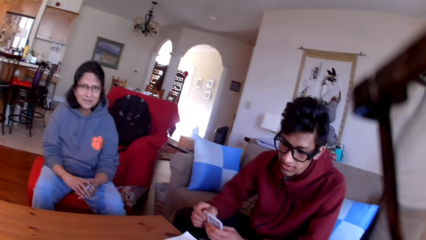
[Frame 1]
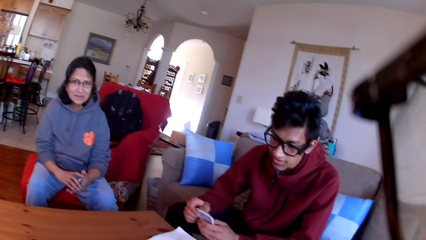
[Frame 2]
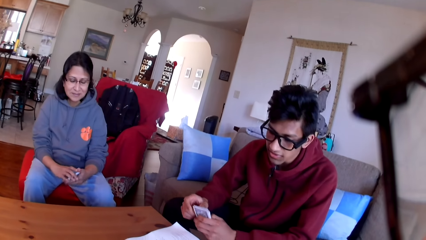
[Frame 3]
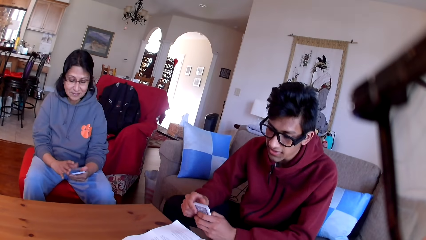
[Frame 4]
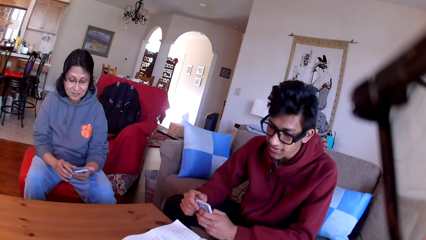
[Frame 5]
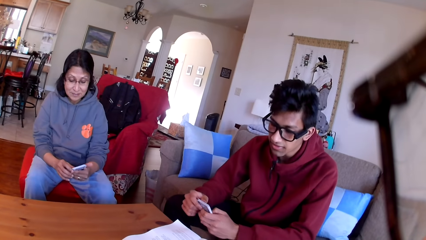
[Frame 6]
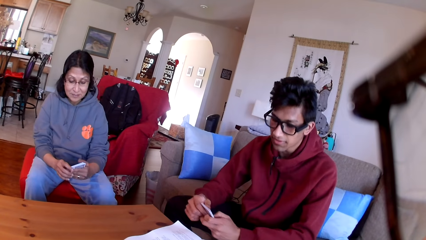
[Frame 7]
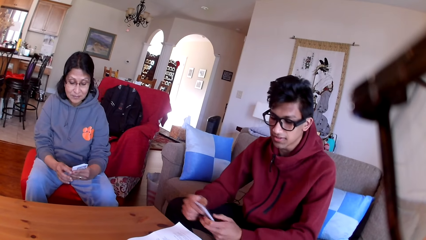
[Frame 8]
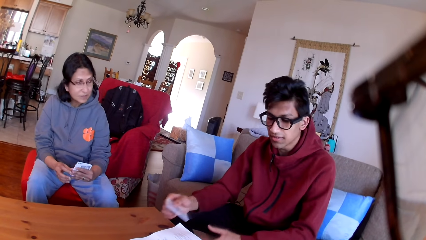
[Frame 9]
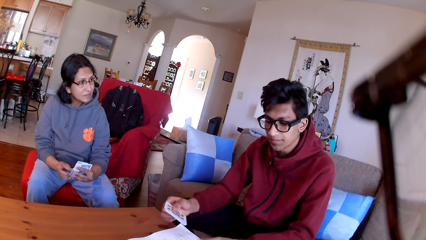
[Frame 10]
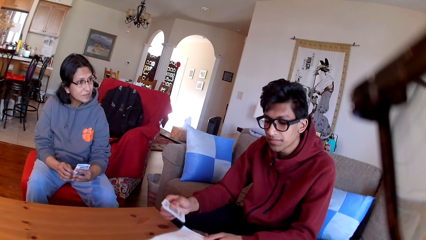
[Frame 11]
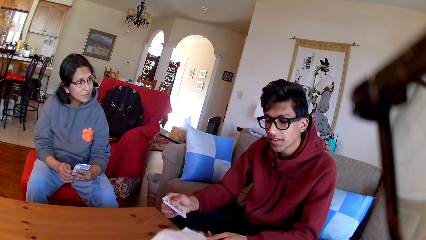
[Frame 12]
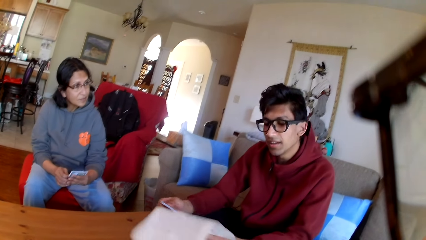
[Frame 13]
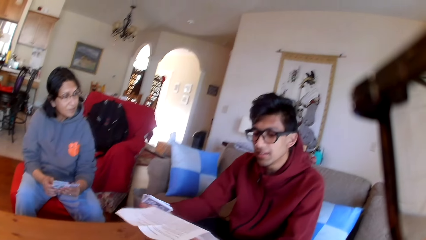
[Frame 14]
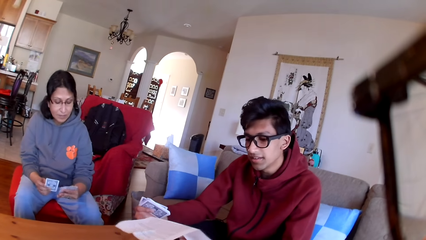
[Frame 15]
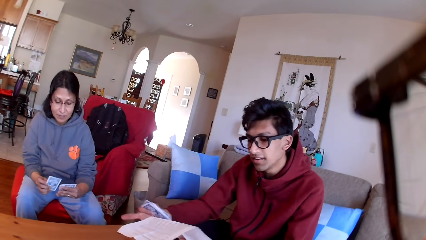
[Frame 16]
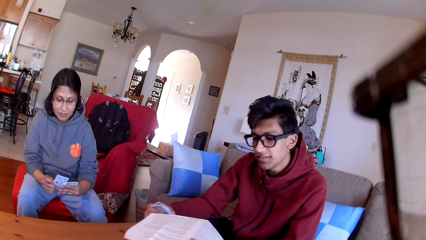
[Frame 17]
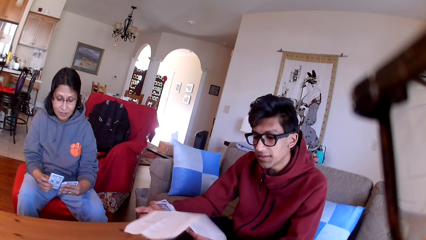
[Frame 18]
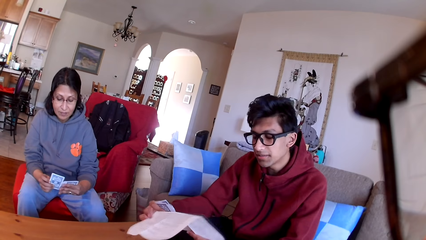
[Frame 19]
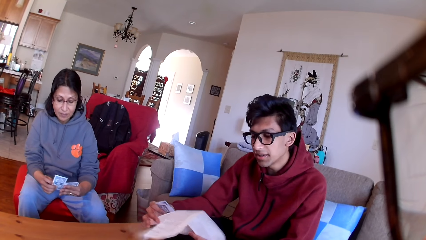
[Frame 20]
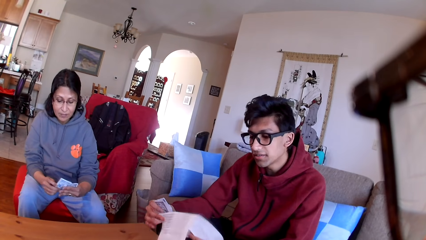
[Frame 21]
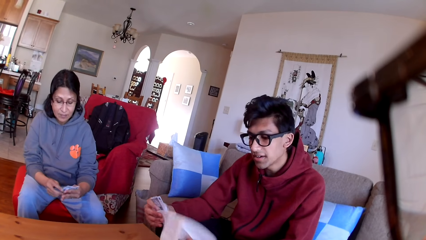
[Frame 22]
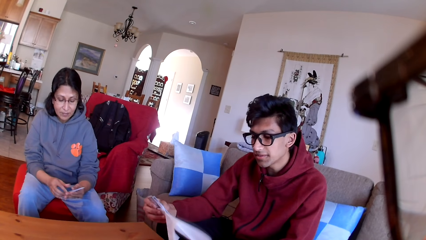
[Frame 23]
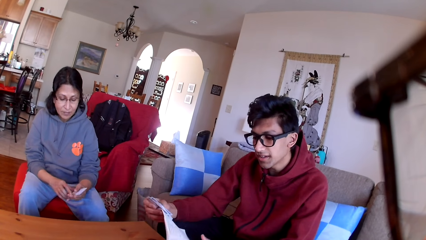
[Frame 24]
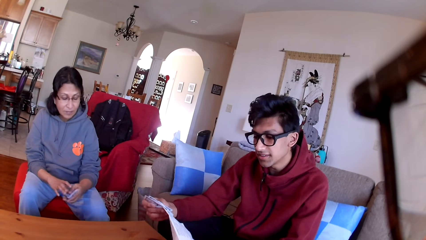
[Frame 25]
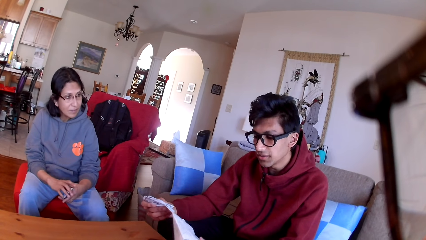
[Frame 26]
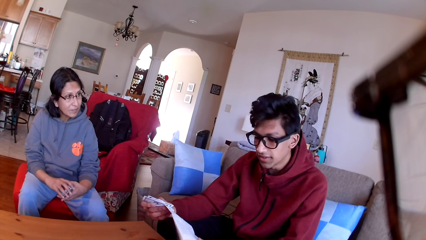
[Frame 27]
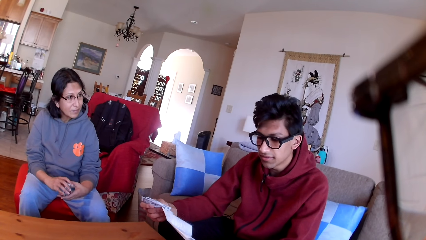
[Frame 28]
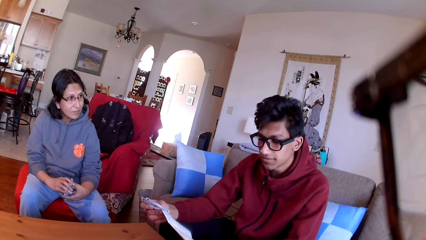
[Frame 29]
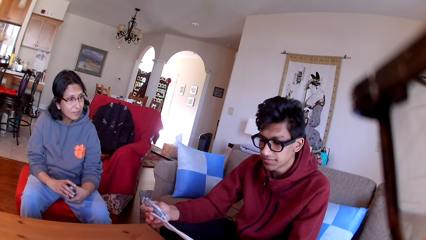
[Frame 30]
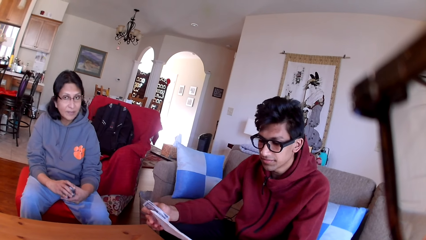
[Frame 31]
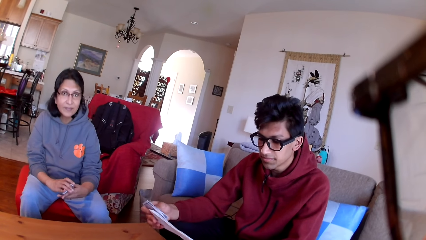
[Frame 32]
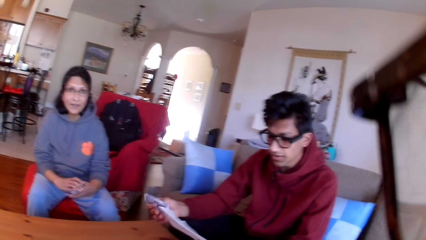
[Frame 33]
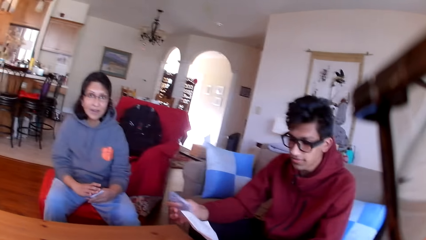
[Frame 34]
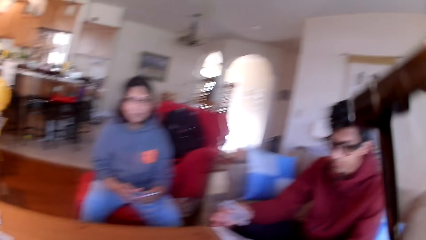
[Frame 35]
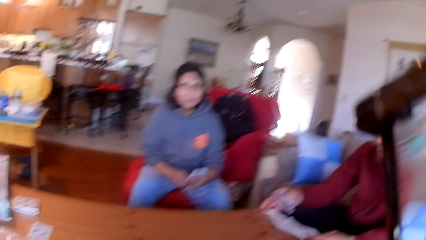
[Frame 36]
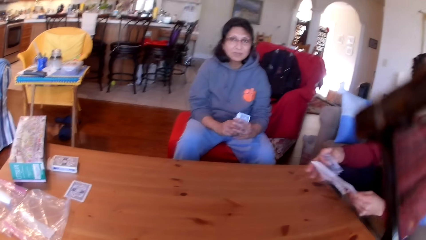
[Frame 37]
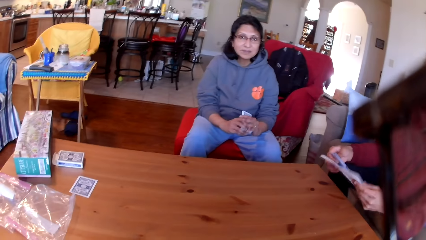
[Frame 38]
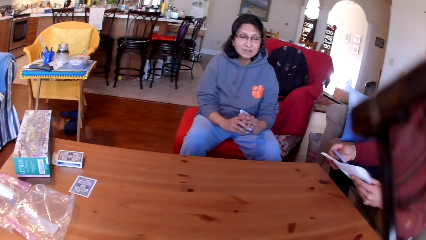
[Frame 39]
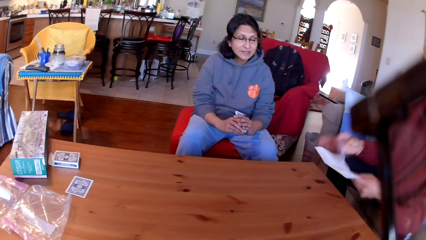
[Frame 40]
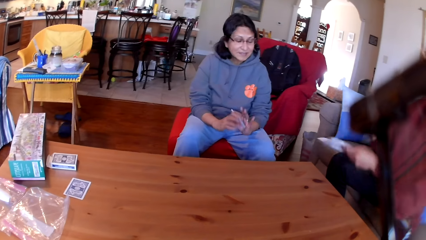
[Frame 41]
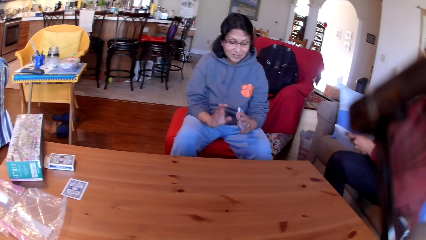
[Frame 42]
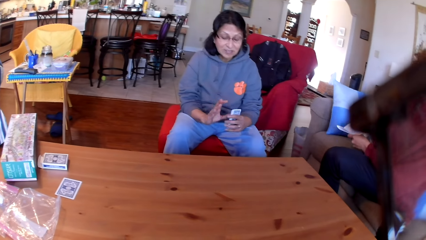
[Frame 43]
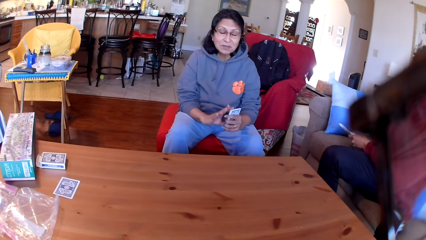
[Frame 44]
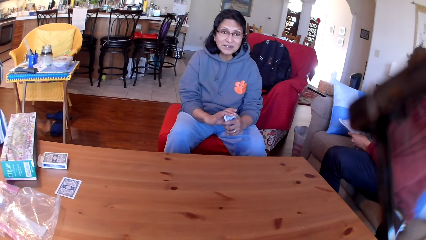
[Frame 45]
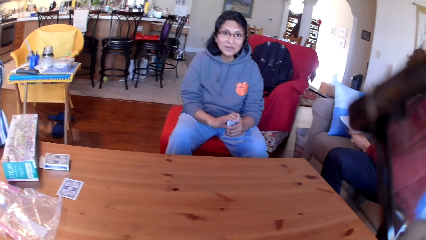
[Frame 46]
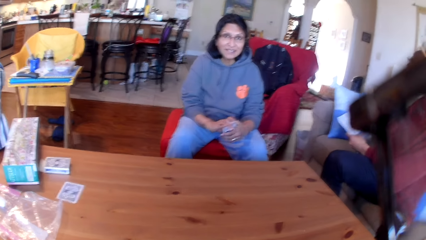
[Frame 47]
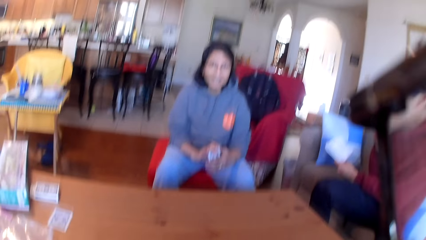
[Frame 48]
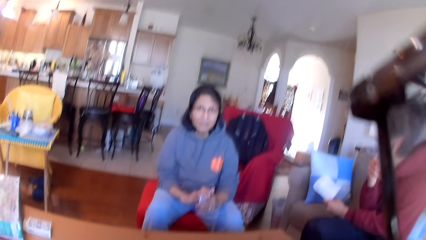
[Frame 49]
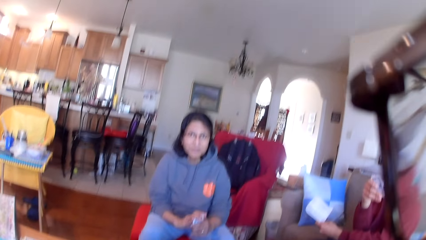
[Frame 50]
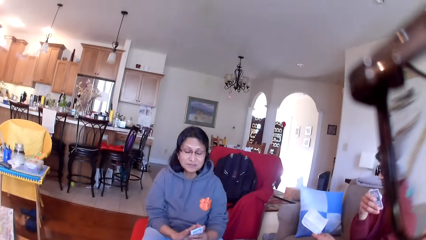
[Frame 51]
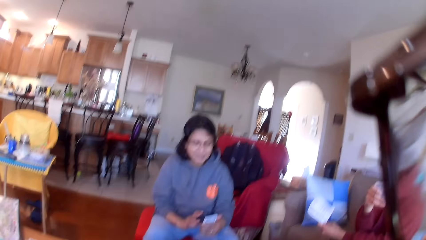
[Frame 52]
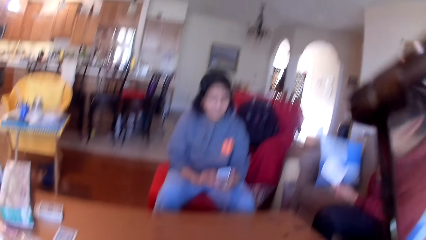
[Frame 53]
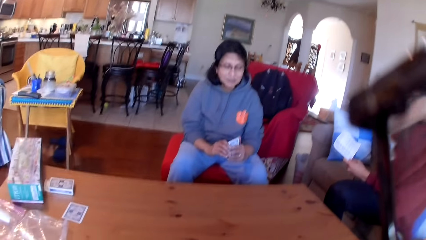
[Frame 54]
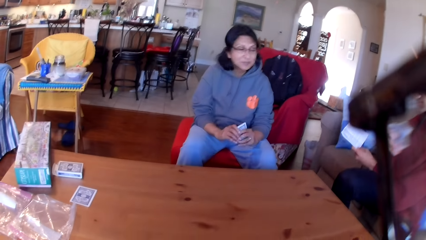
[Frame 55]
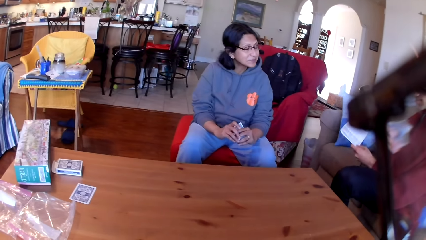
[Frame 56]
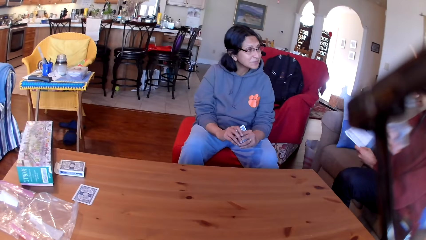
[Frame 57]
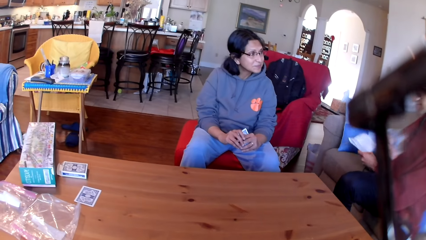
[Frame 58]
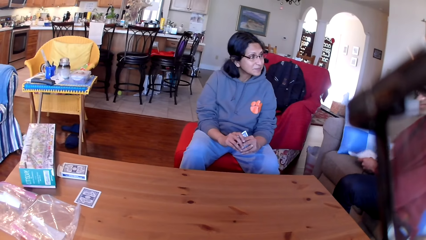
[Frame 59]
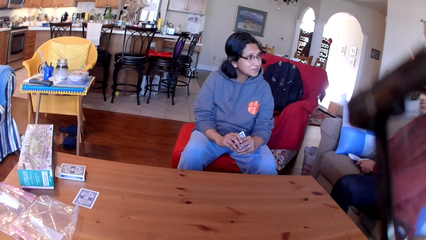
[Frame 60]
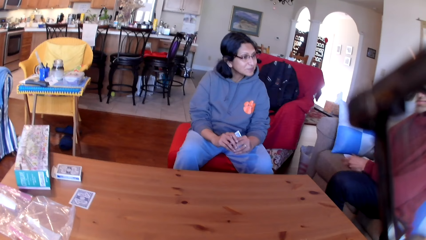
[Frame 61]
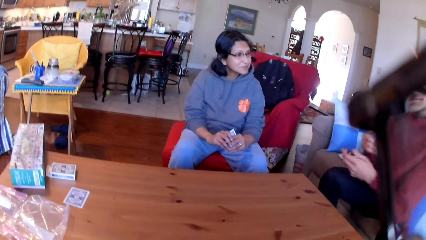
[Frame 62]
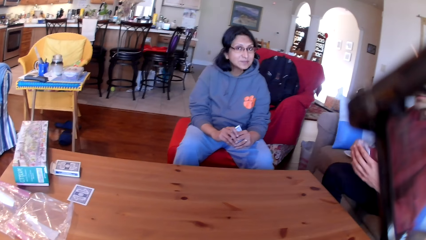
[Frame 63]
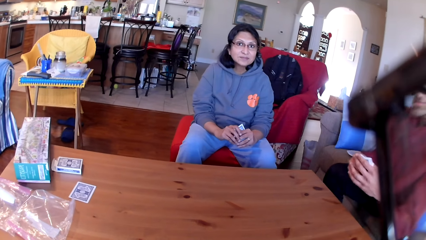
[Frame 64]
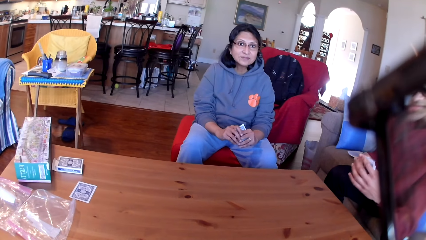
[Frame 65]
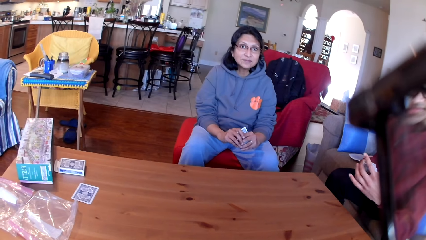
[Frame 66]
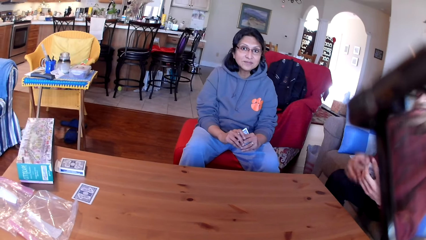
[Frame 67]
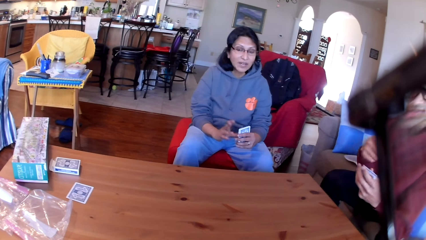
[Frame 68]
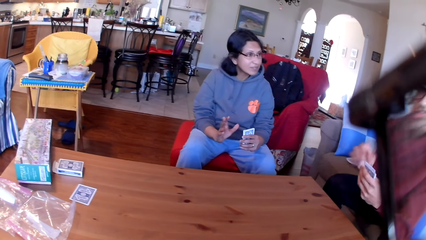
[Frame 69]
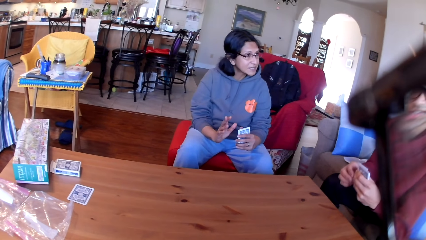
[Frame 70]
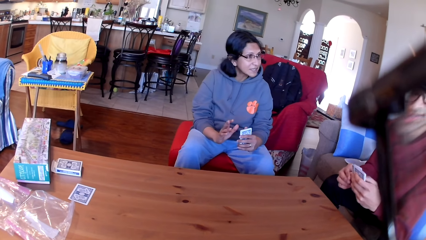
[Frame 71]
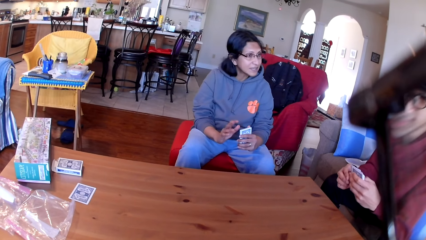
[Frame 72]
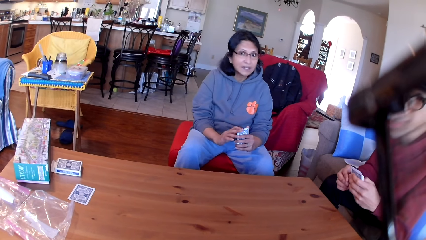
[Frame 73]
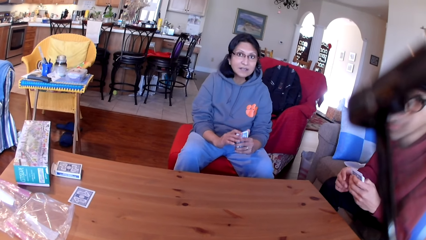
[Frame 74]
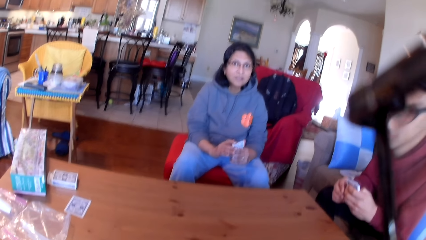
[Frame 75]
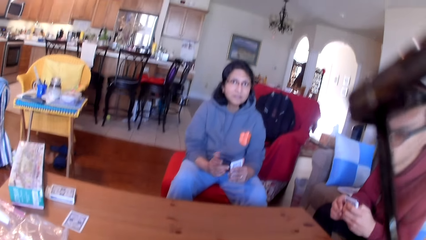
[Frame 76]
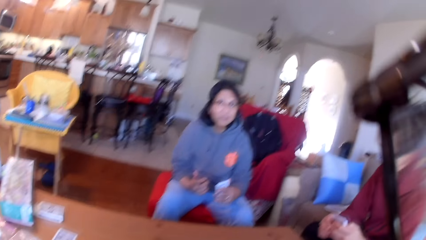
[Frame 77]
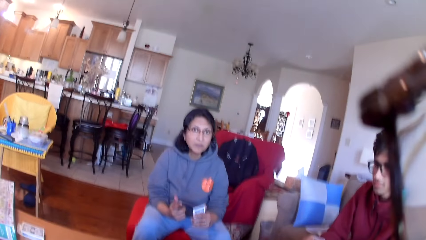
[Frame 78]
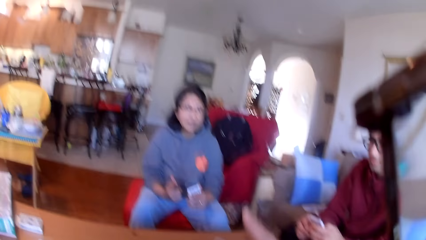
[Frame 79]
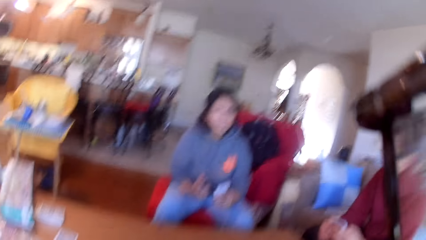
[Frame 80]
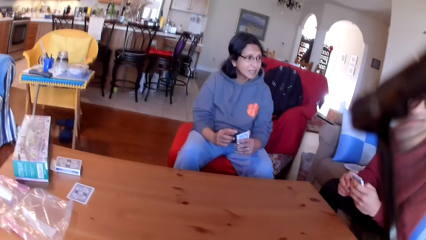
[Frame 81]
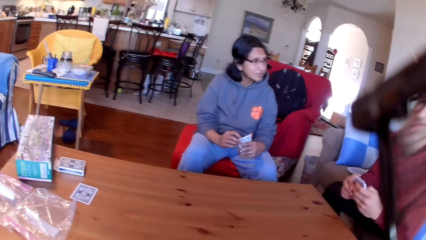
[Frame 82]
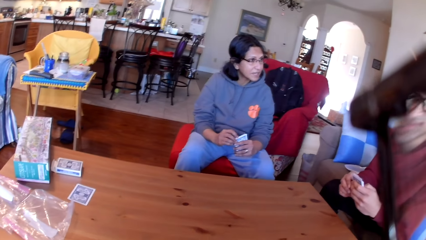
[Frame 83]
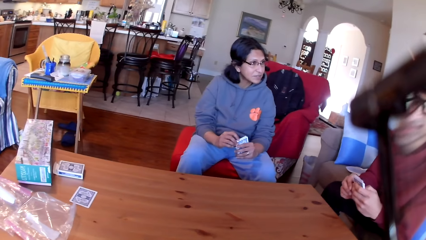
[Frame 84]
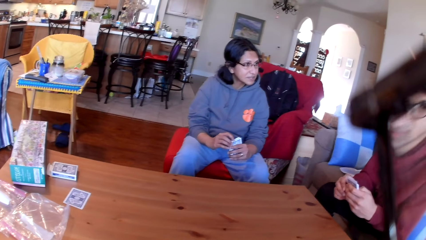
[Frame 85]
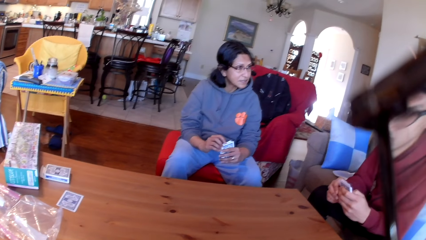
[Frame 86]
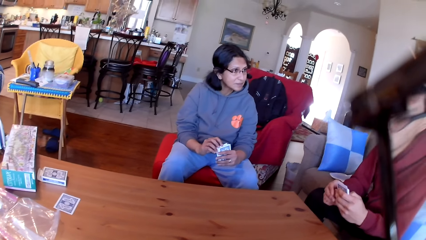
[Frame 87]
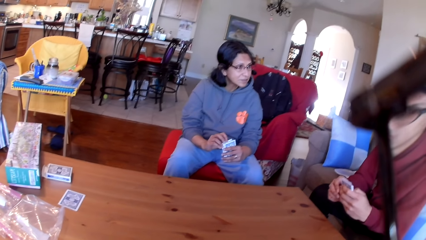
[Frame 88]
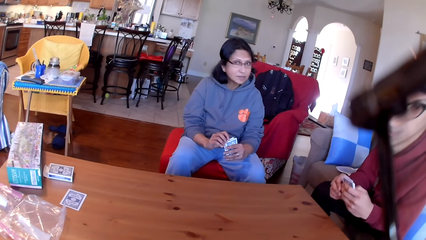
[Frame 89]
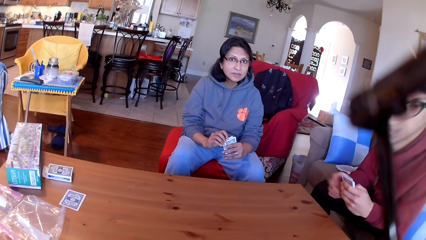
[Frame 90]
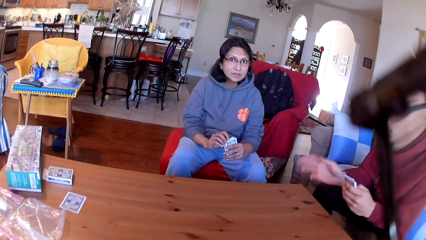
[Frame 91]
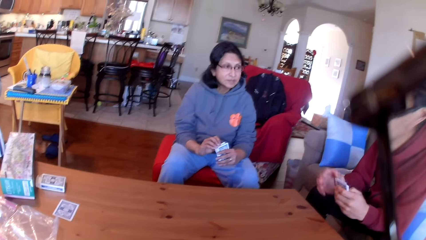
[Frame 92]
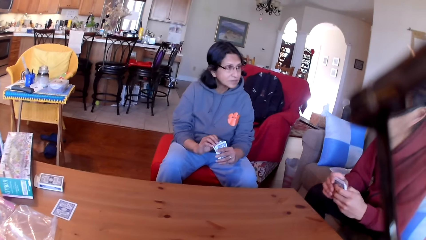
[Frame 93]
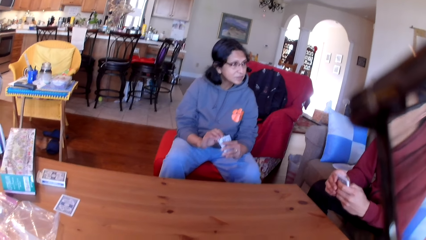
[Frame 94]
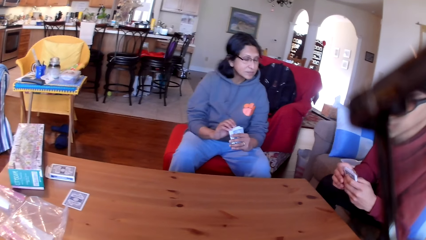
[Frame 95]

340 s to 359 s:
A person picks up the paper from the table. The person reads the paper in his hands. The camera wearer looks around. The person stares at the paper in his hand and puts the paper on the sofa. The camera wearer stares at another person and the first person.
